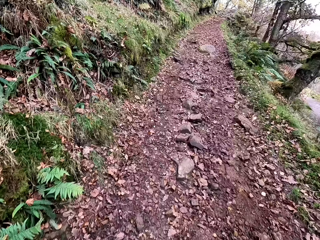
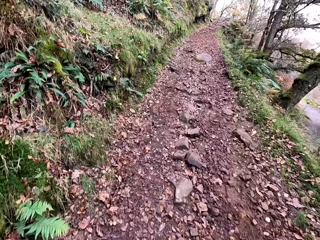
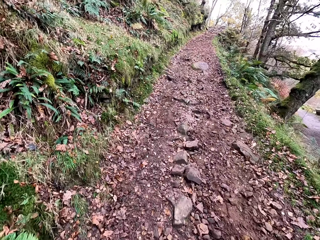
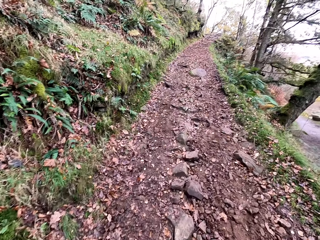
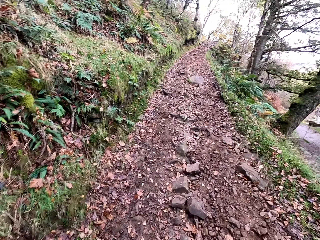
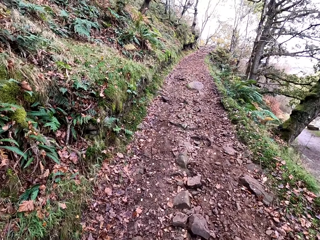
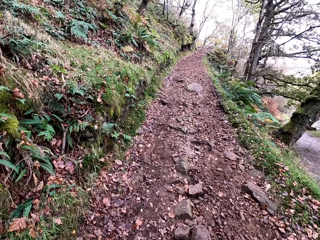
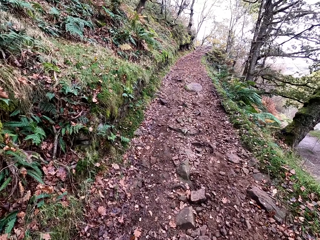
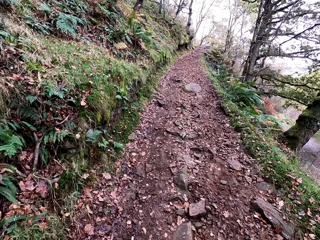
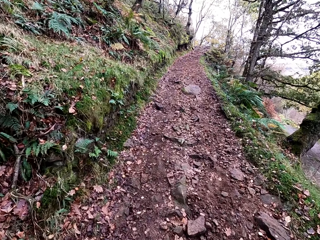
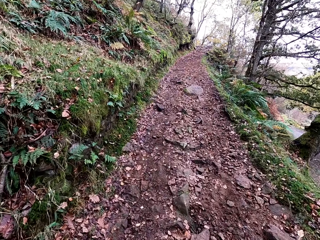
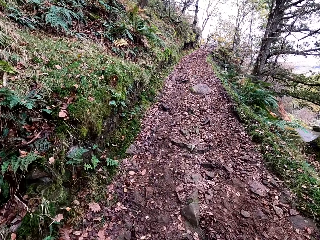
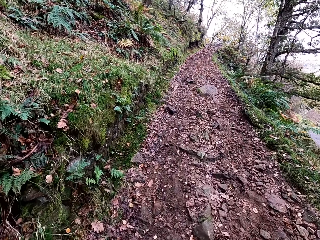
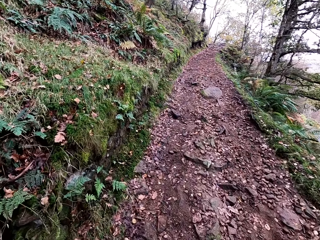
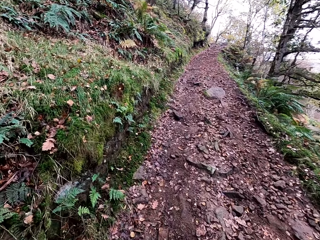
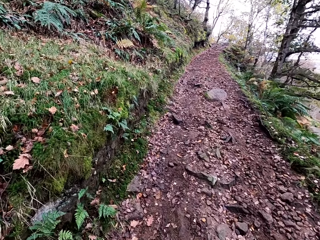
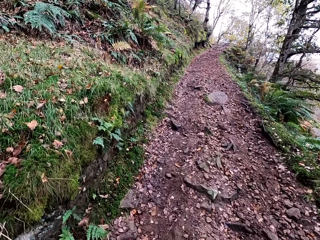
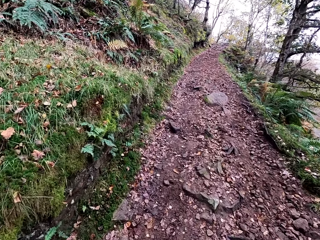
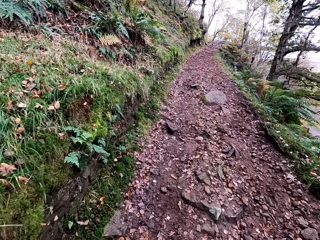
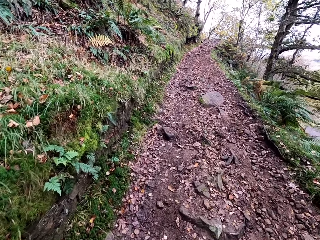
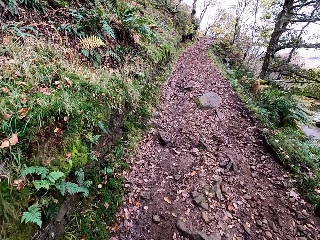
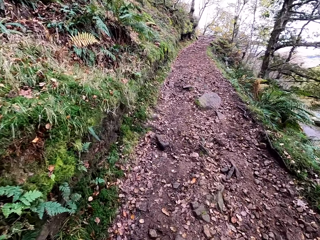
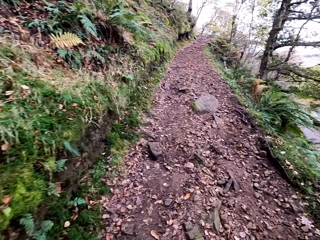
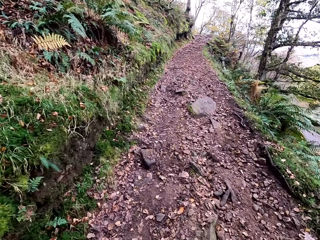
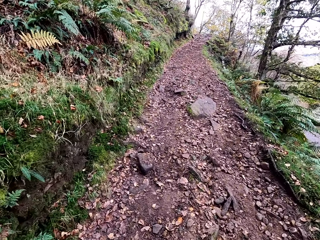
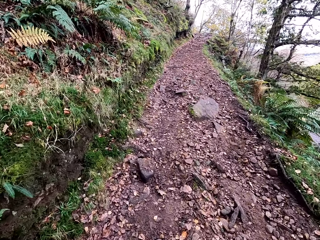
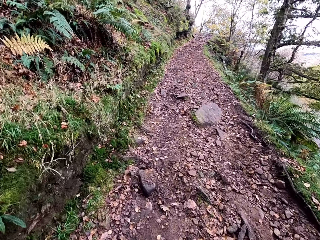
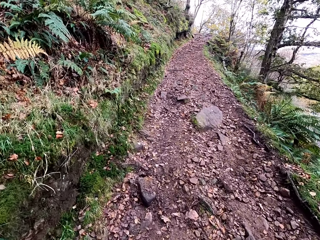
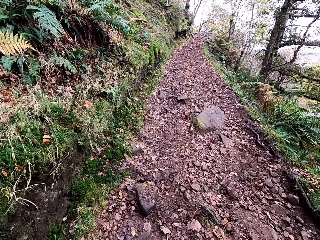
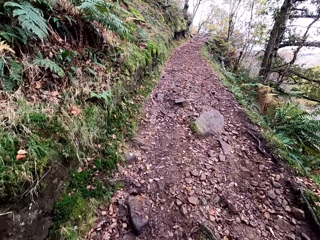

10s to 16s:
The camera wearer climbs a mountain. They walk in the forest.

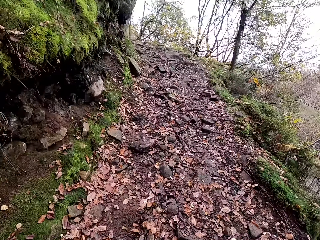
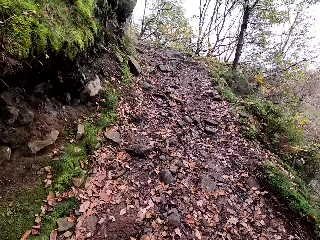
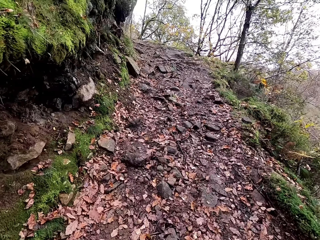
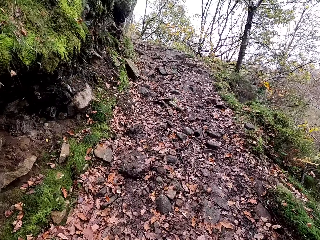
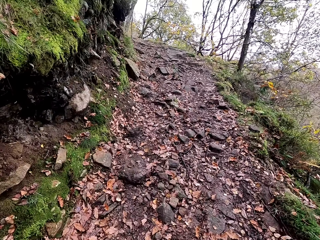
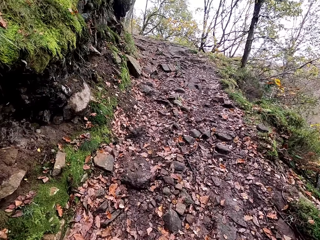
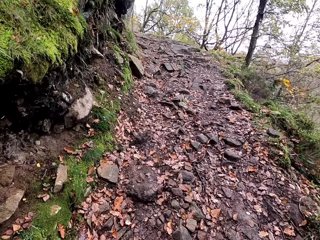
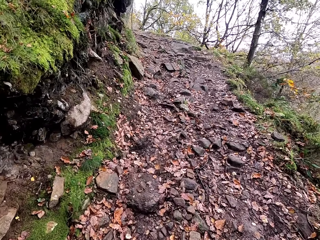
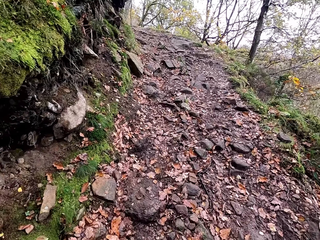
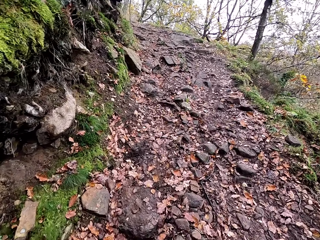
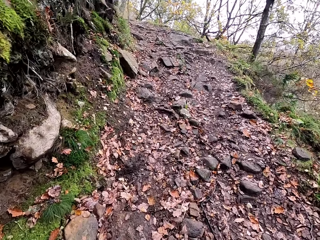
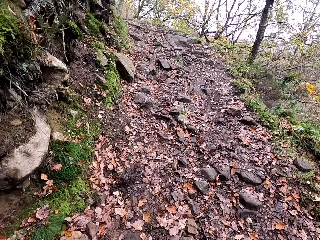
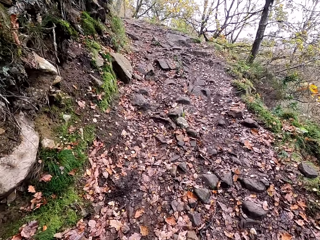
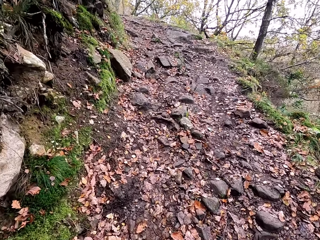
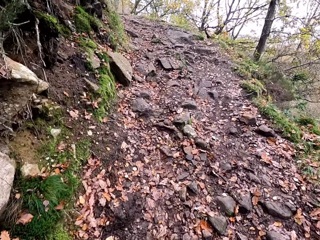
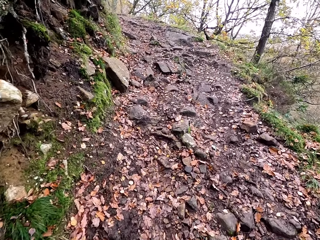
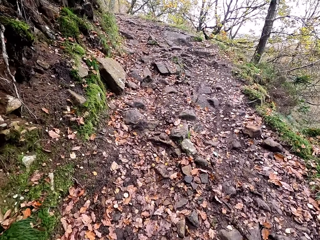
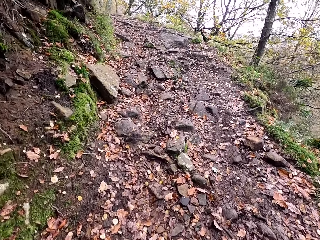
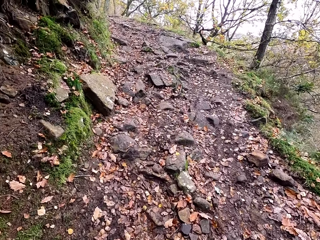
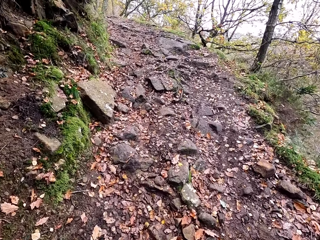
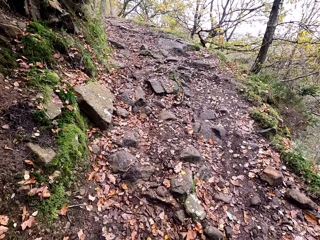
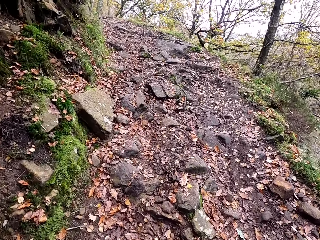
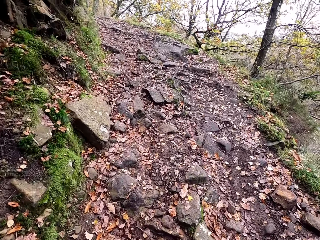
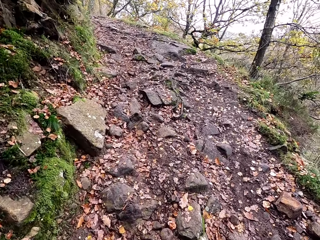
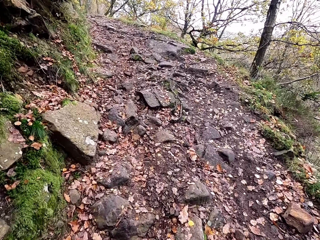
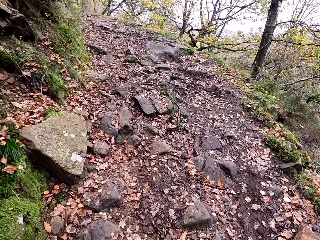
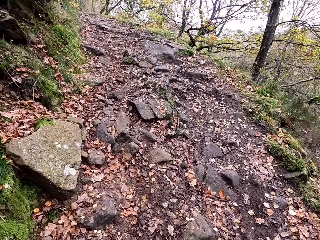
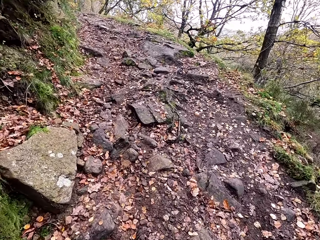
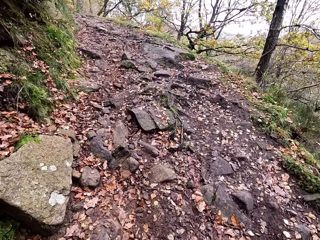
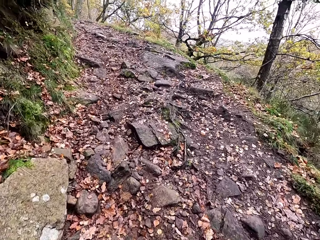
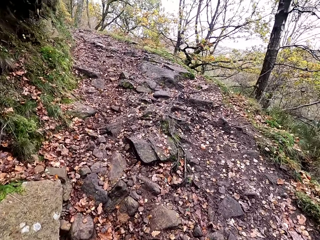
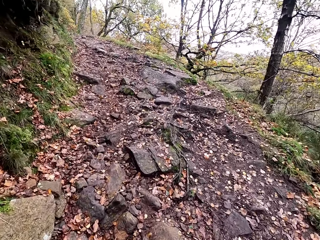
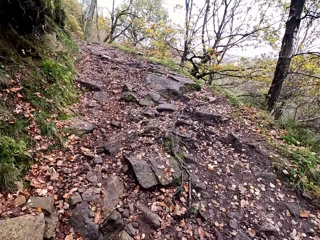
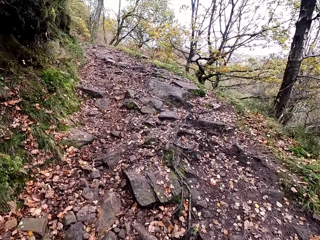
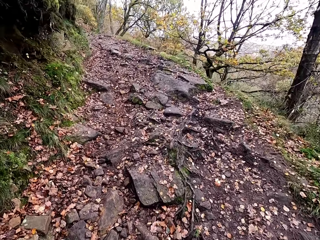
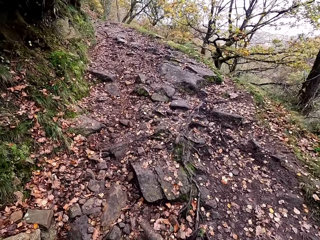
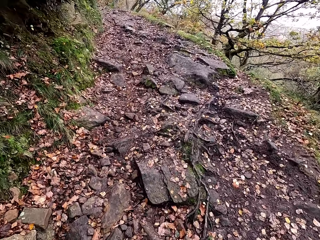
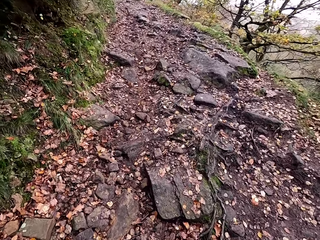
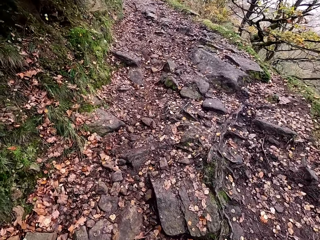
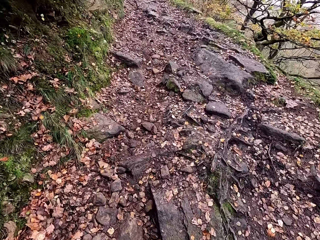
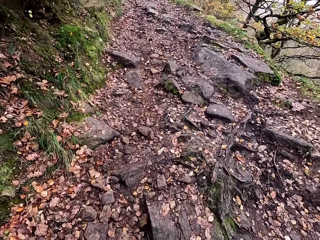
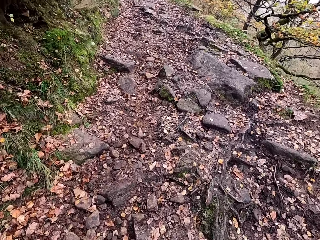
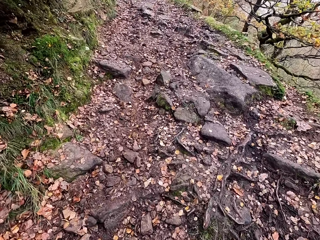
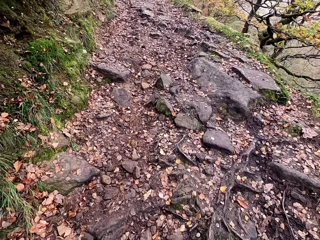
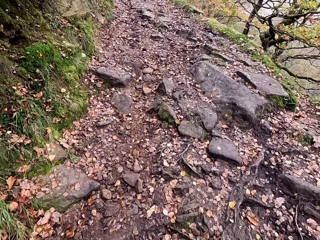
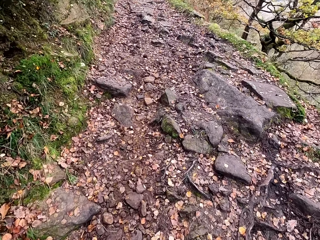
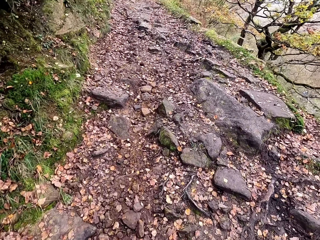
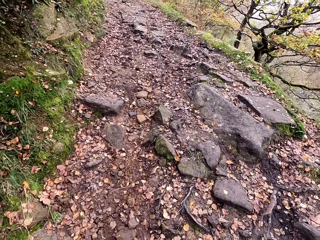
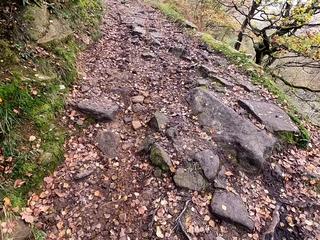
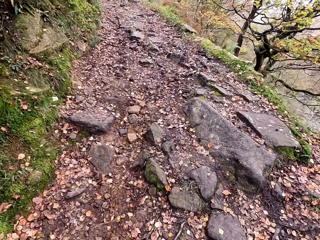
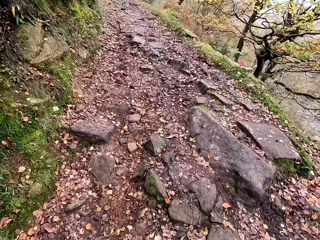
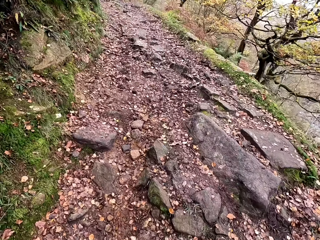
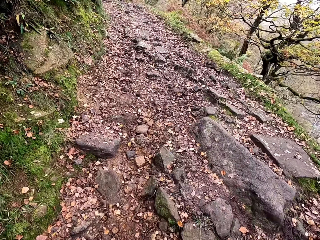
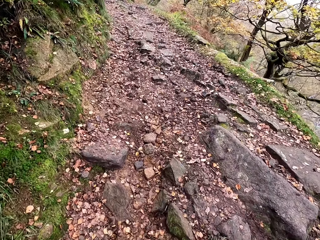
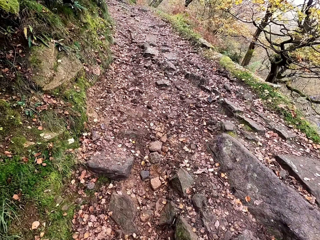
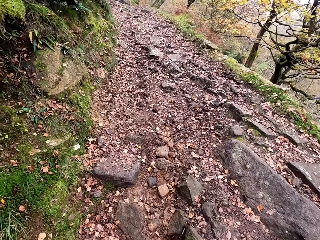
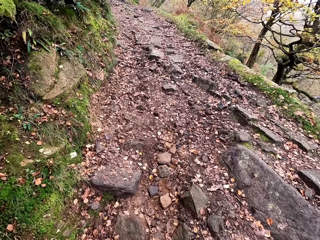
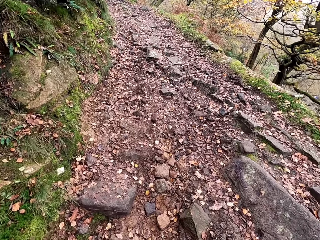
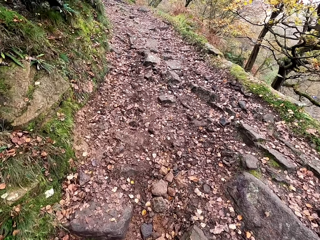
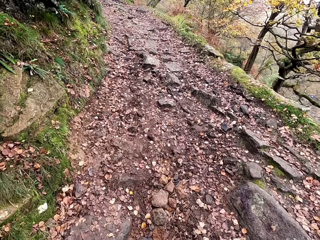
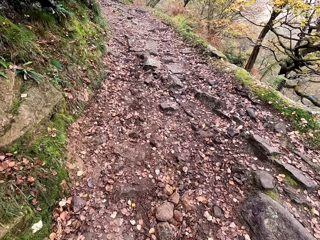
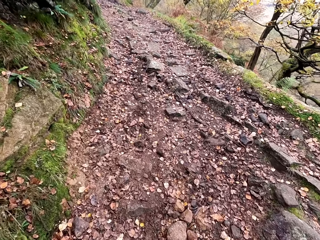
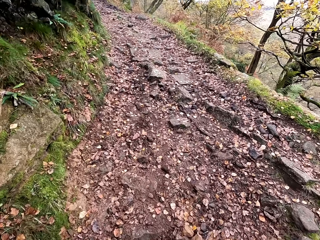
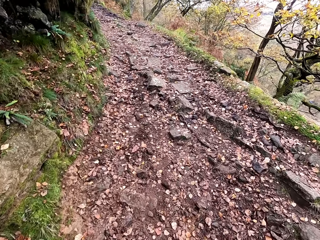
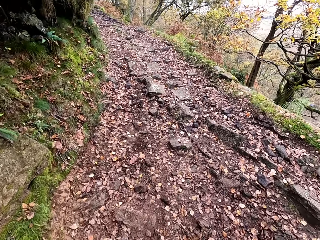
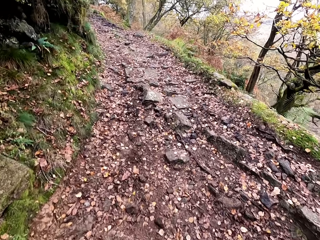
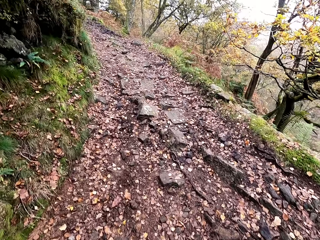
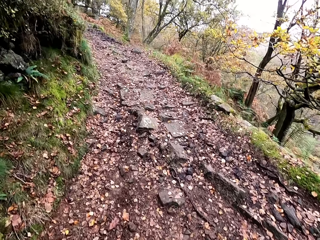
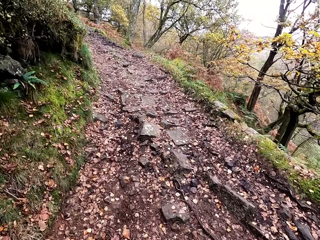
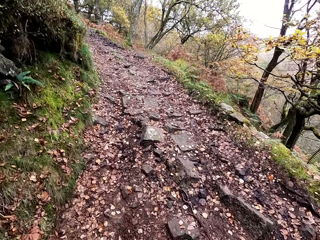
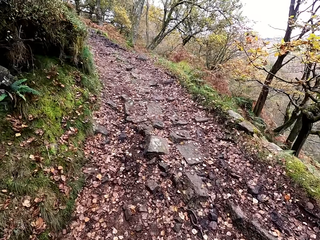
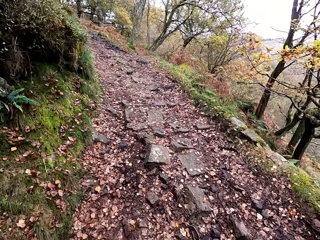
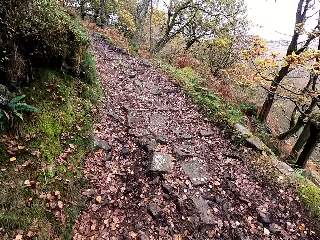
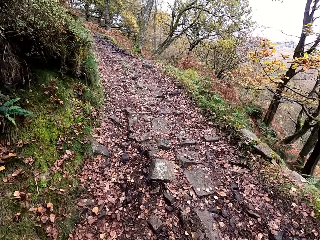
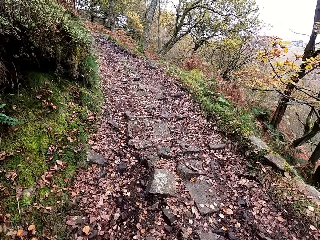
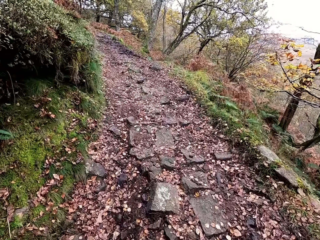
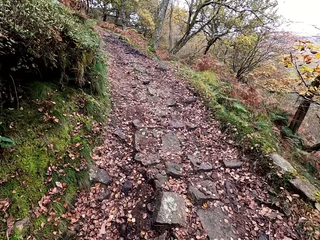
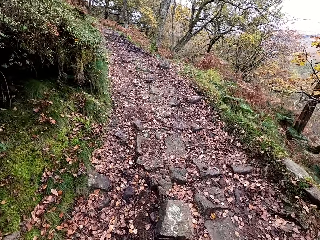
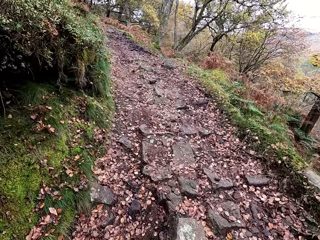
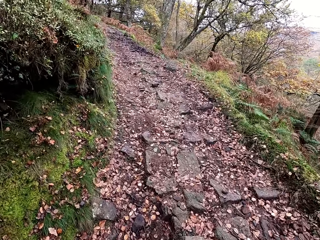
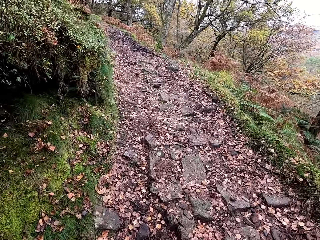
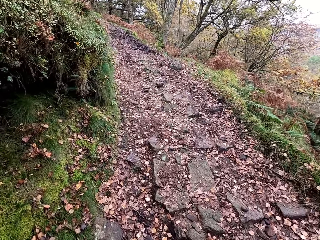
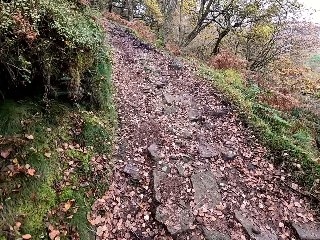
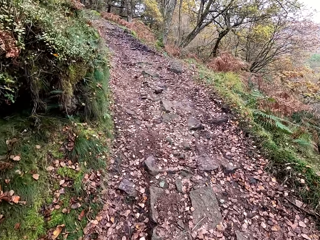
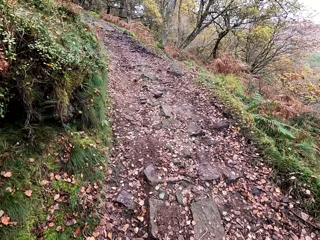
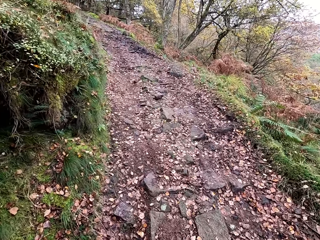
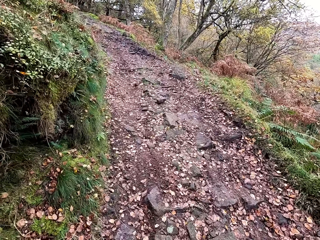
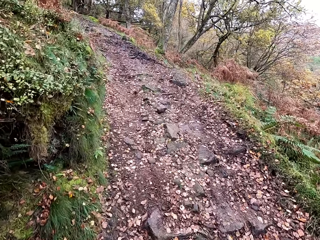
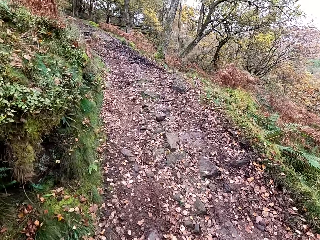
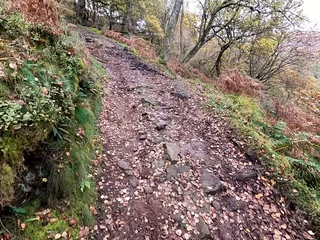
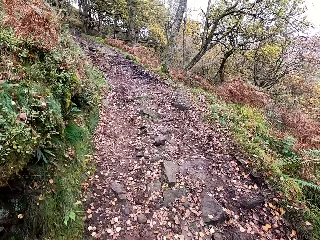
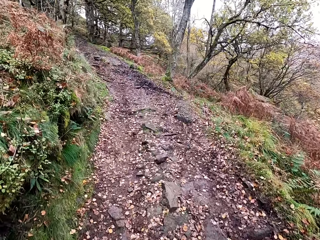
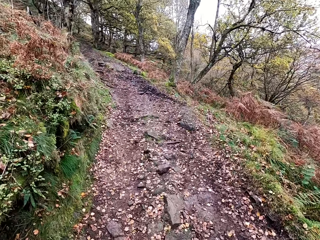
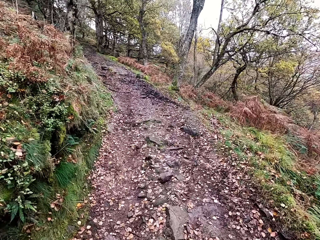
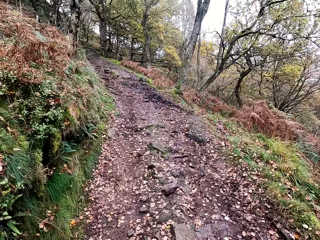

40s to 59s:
A person converses with the camera wearer. The camera wearer converses with the person. They climb a mountain. They converse with the person. They climb the mountain.
